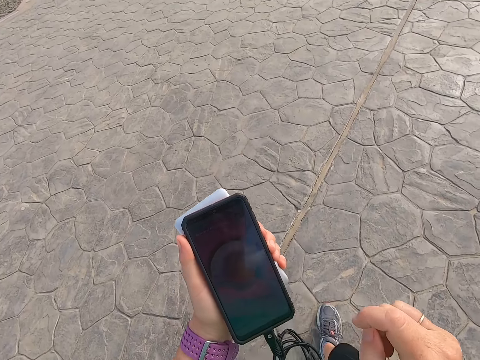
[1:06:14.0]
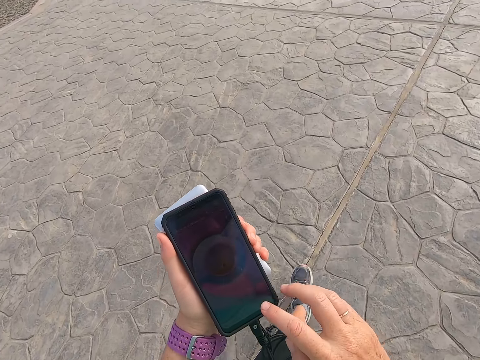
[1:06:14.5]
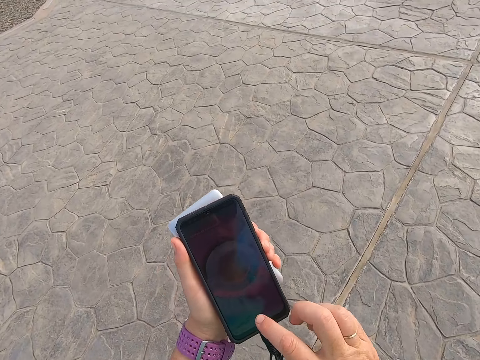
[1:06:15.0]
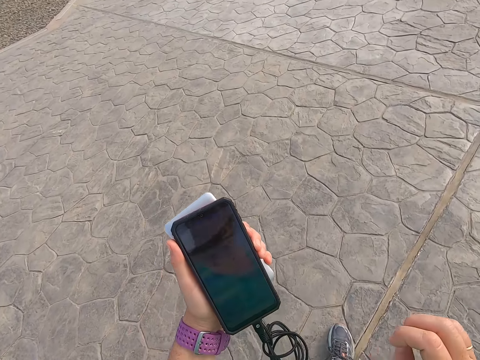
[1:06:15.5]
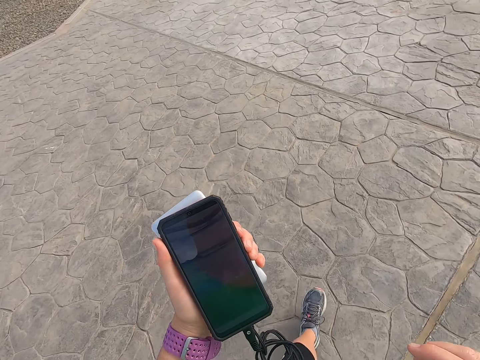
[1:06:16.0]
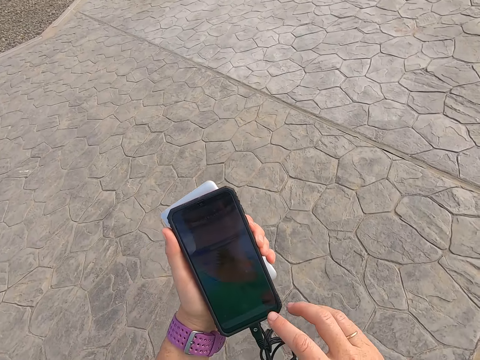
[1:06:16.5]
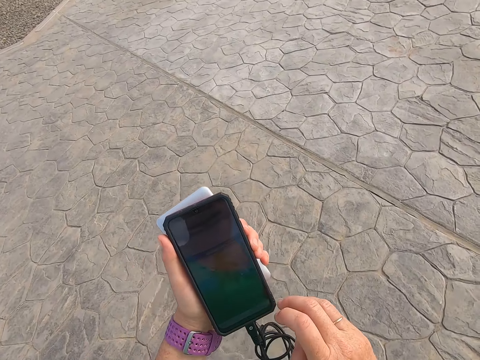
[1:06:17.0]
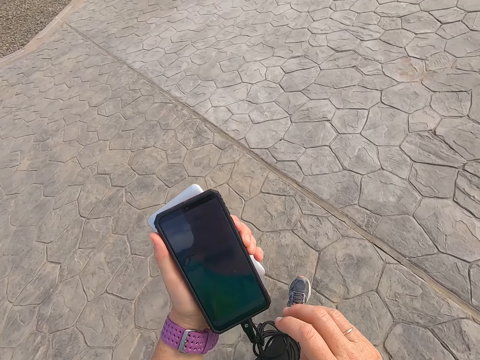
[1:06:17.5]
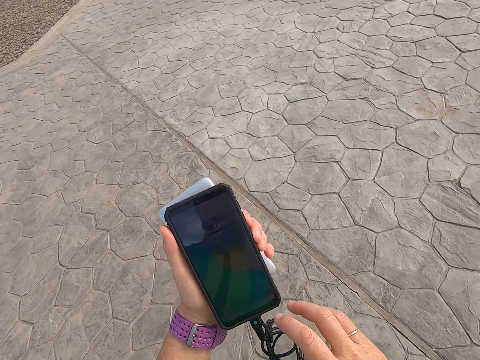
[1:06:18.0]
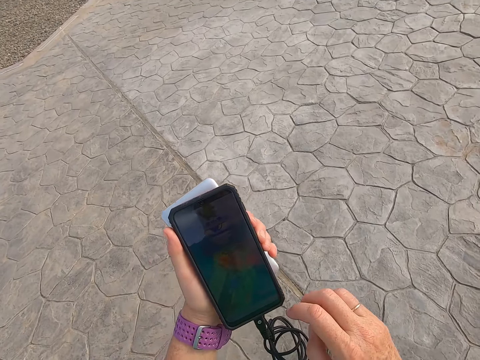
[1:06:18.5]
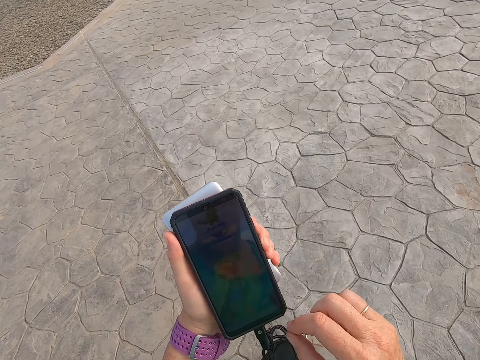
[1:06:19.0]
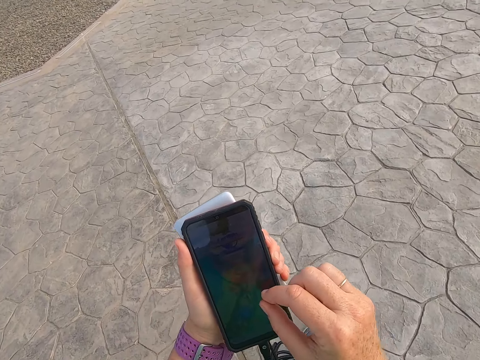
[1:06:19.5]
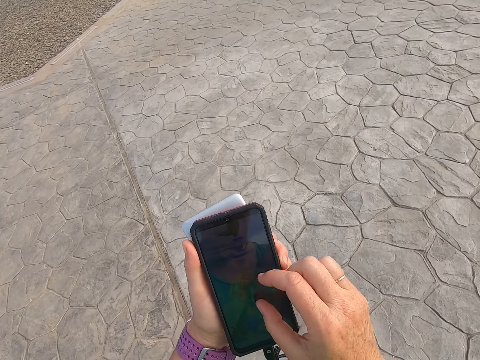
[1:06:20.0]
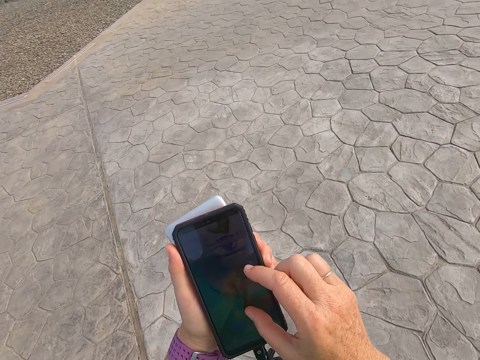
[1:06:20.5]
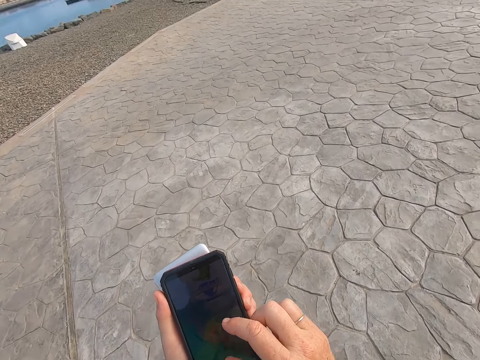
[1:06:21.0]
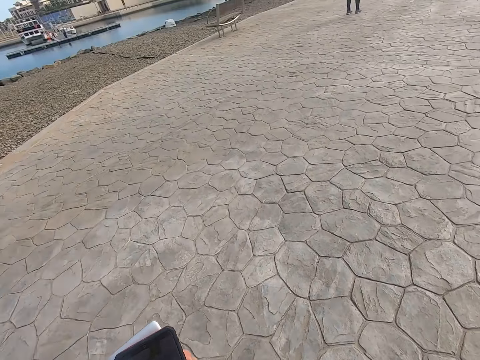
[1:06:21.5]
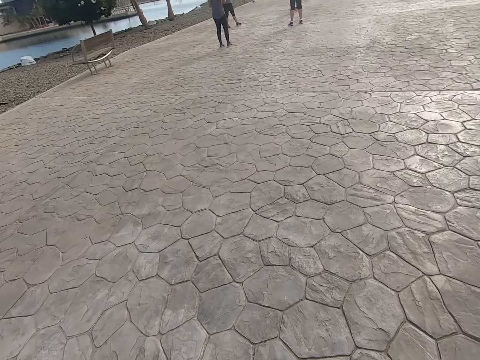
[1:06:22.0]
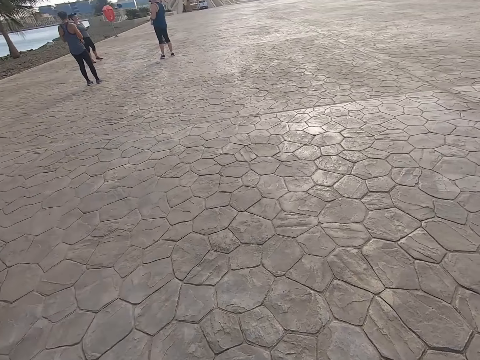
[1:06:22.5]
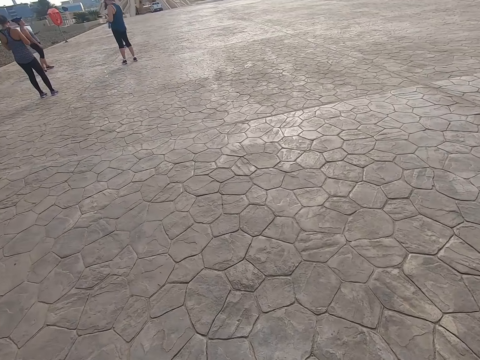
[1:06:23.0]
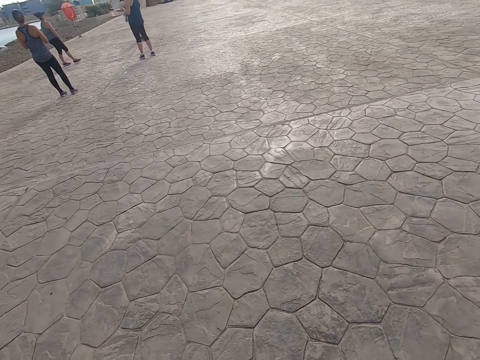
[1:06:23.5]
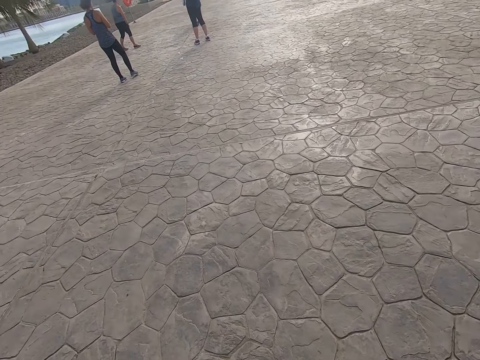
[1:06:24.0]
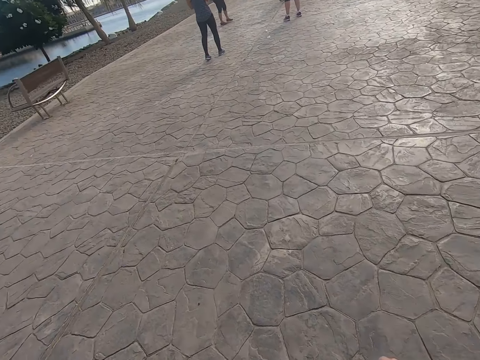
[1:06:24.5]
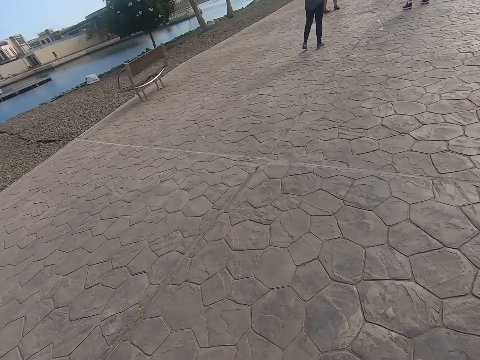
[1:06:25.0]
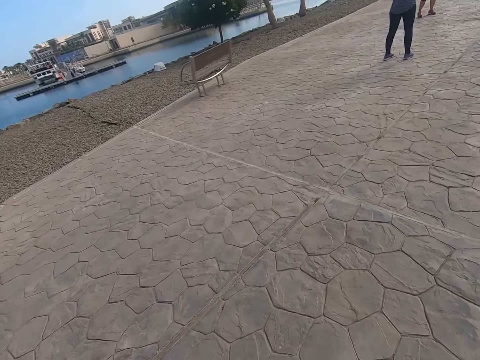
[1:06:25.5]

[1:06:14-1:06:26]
The camera wearer walks on the beach park.

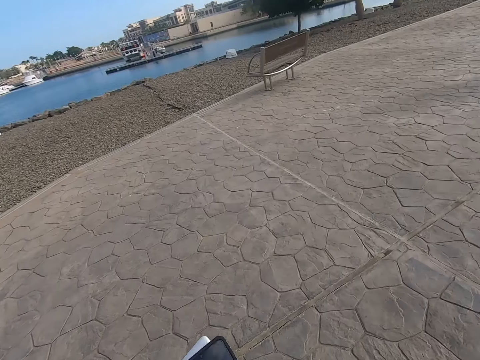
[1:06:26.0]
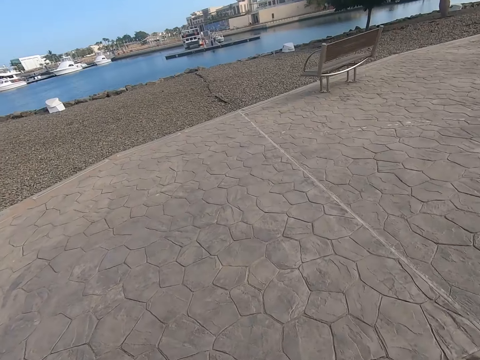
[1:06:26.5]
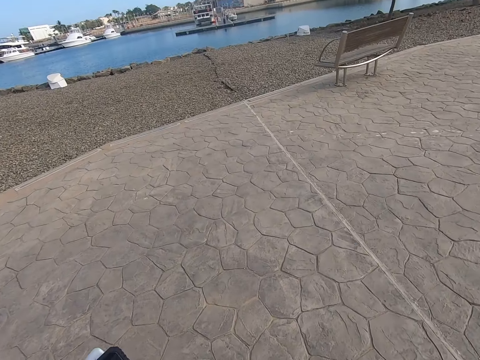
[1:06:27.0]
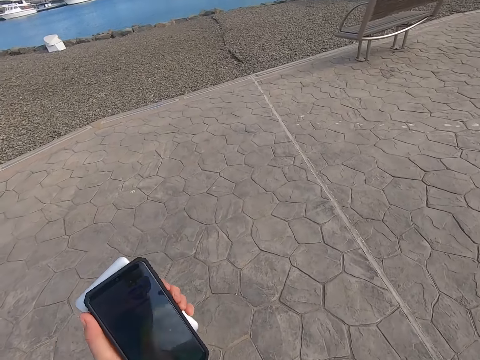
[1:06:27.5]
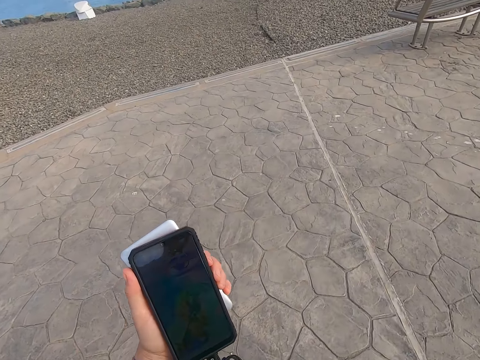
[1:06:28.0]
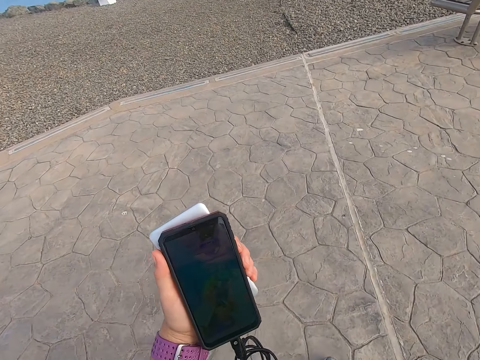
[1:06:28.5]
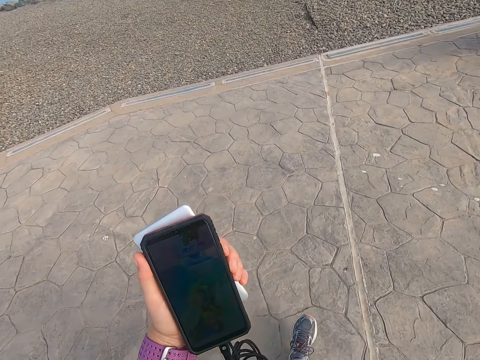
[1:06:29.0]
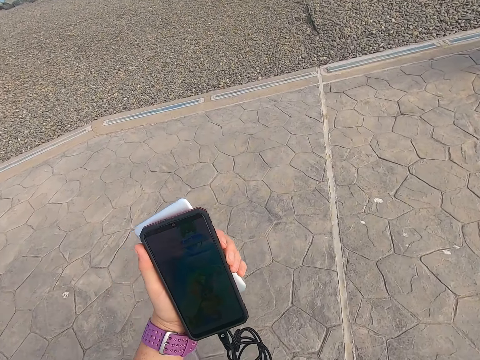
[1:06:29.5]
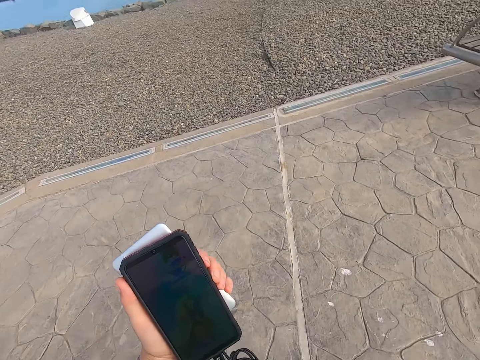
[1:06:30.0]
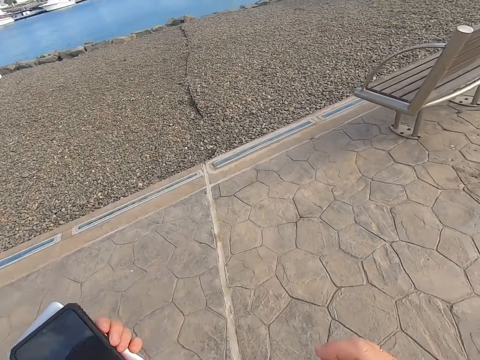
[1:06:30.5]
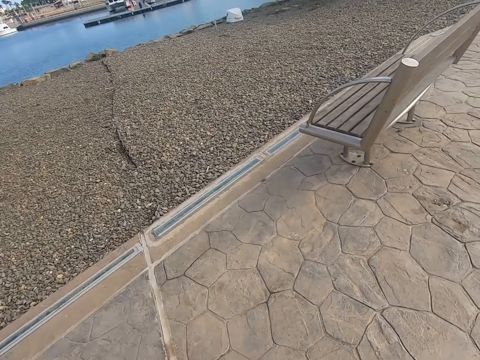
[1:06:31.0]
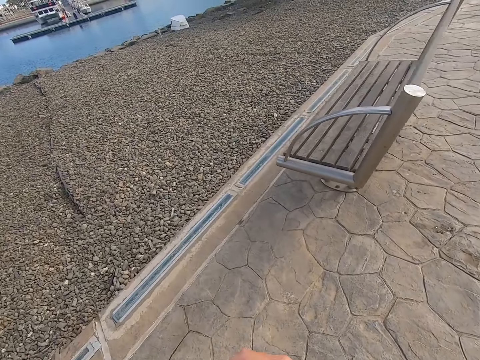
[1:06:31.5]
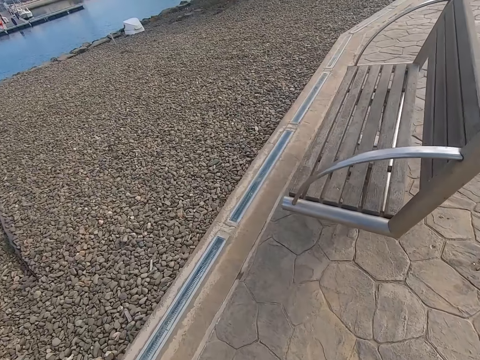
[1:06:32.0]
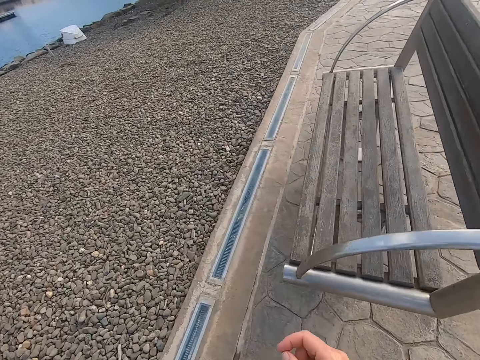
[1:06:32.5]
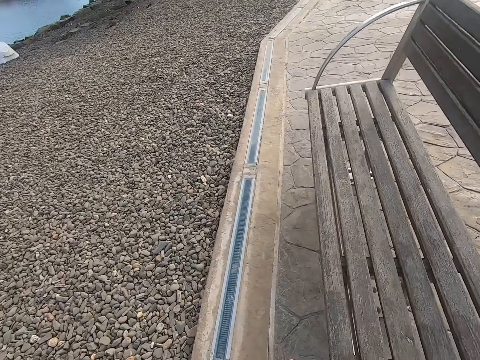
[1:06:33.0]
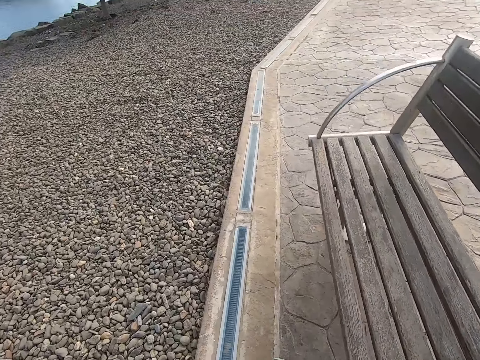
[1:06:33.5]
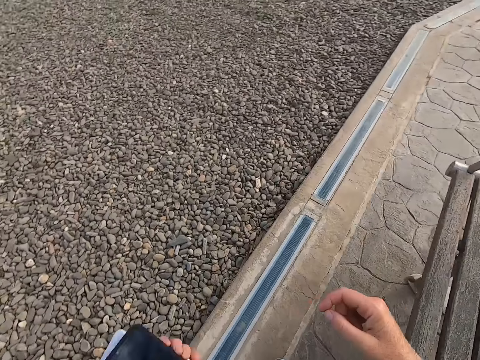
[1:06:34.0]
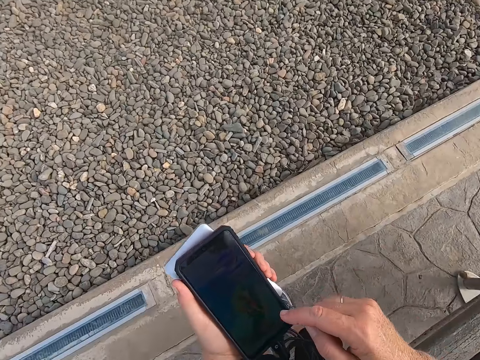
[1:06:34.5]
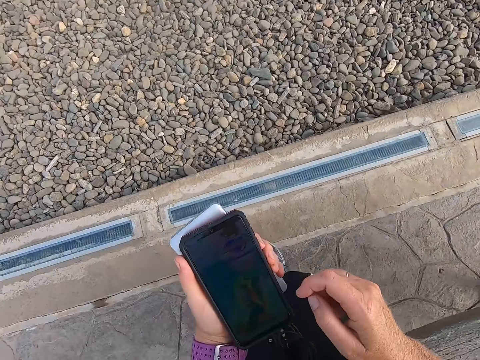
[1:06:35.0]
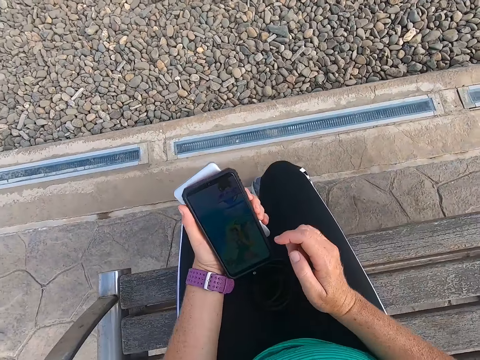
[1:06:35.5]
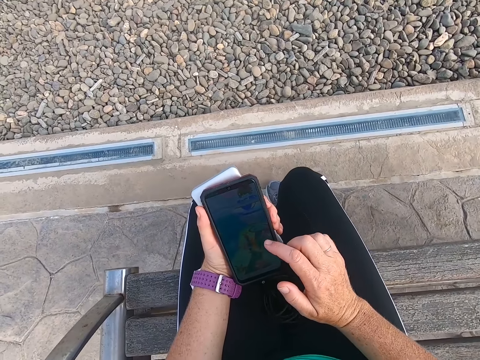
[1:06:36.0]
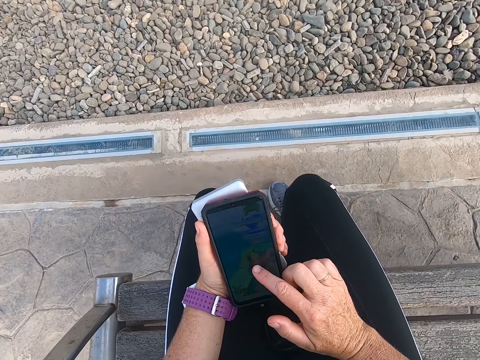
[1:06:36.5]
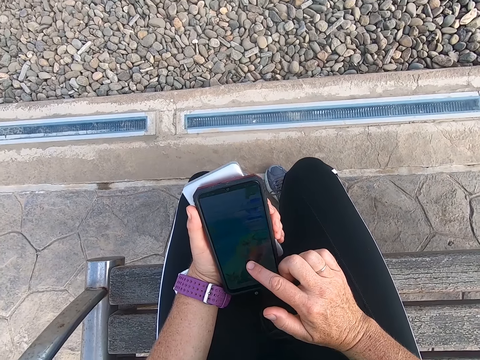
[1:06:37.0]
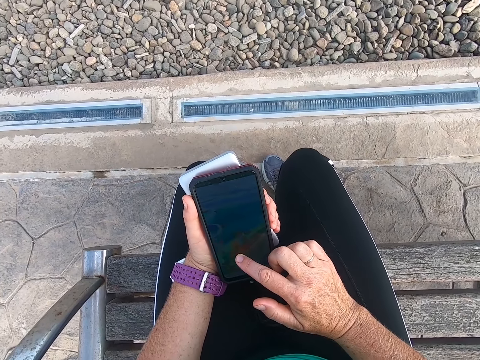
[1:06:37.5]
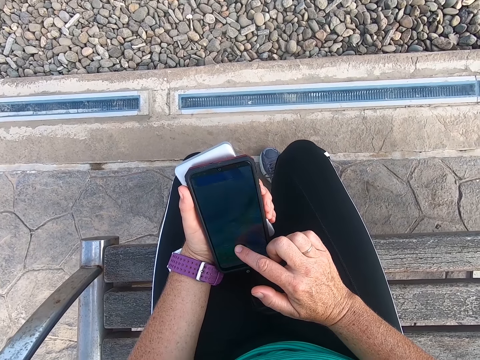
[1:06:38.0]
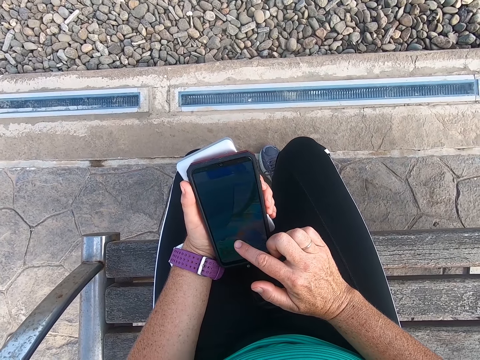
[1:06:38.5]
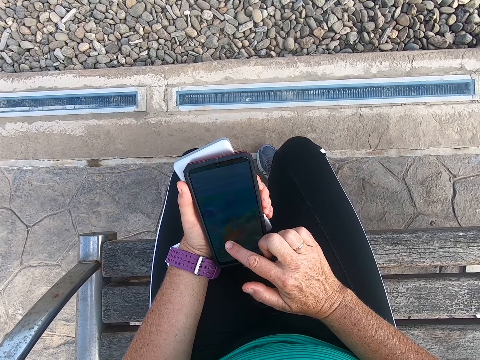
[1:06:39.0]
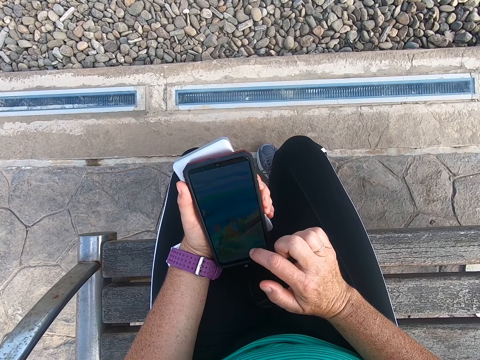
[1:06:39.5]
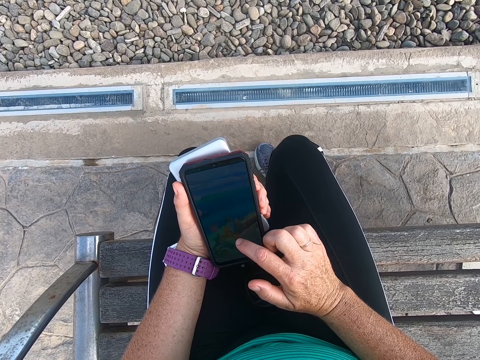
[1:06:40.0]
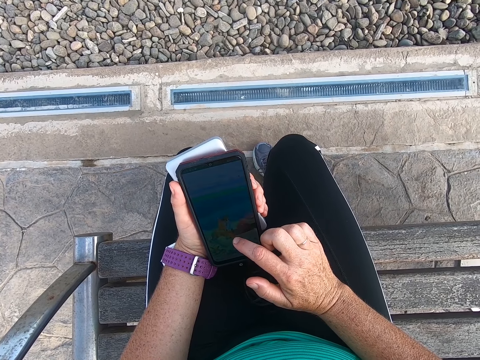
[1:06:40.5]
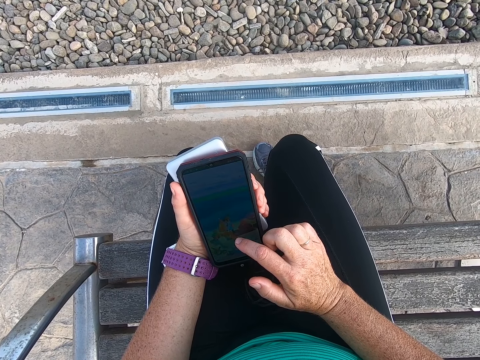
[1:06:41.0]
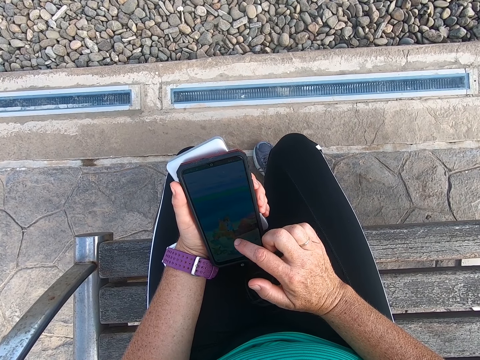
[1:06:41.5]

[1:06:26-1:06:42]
The camera wearer holds up the cell phone. They walk on the beach park. They click on the cell phone. They sit on the bench. They play a game on the phone. They click on the cell phone. They play the game on the cell phone.
